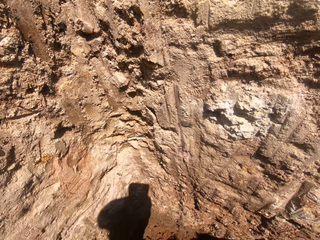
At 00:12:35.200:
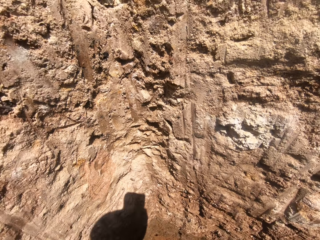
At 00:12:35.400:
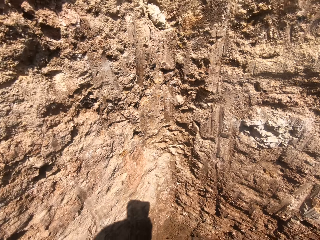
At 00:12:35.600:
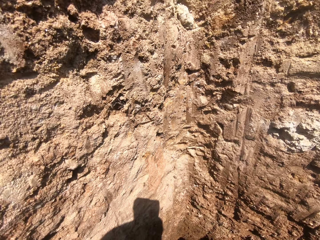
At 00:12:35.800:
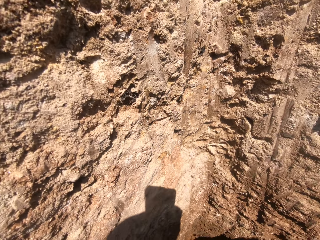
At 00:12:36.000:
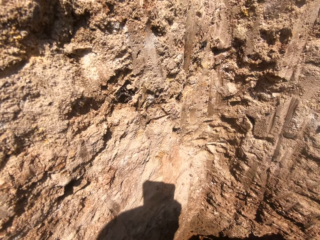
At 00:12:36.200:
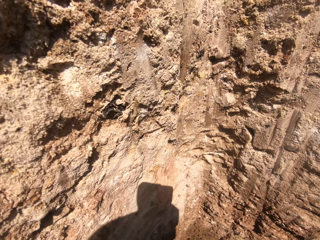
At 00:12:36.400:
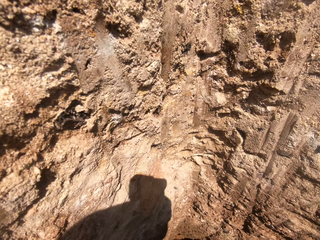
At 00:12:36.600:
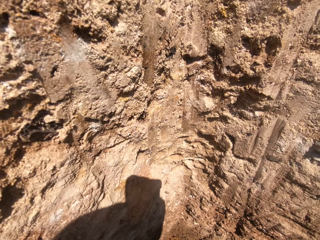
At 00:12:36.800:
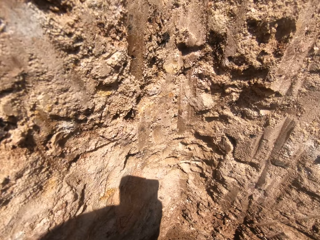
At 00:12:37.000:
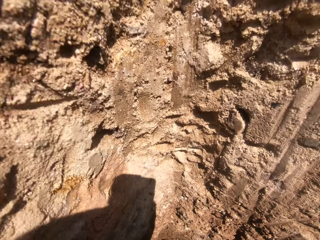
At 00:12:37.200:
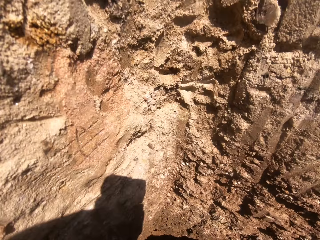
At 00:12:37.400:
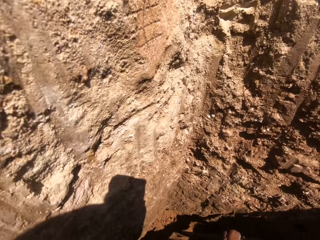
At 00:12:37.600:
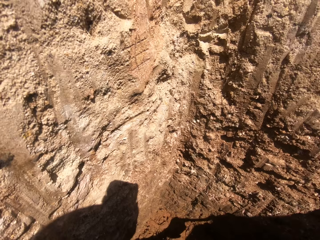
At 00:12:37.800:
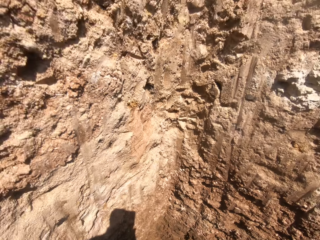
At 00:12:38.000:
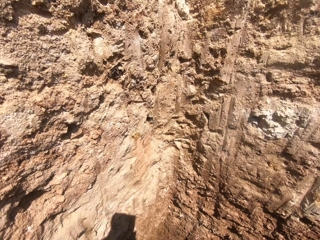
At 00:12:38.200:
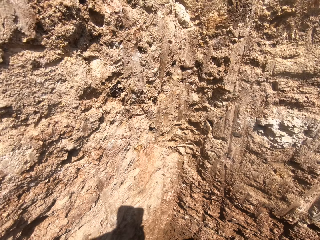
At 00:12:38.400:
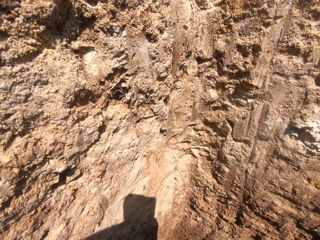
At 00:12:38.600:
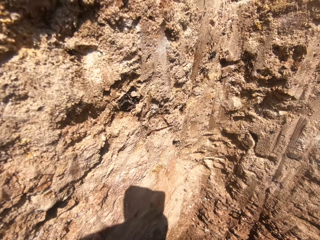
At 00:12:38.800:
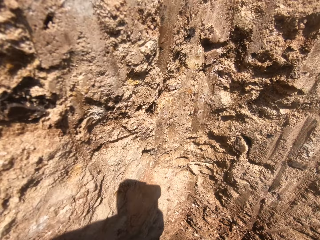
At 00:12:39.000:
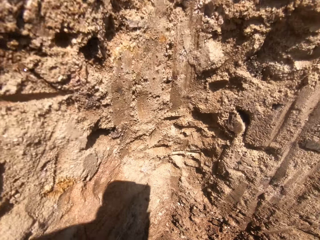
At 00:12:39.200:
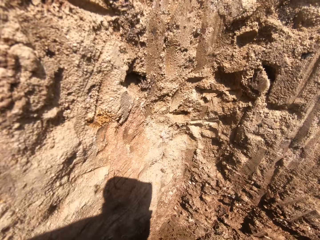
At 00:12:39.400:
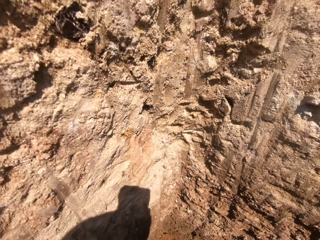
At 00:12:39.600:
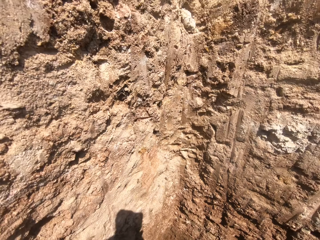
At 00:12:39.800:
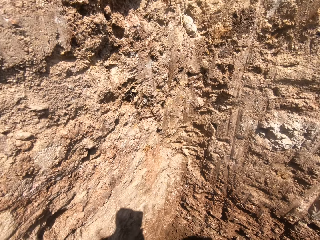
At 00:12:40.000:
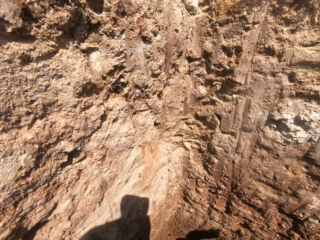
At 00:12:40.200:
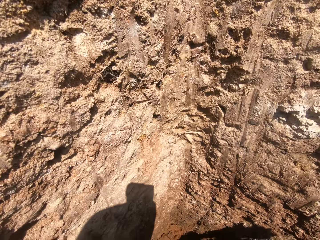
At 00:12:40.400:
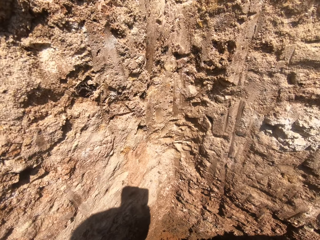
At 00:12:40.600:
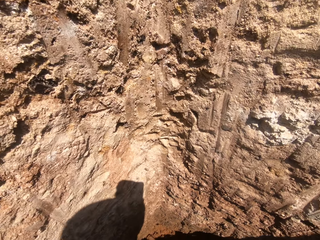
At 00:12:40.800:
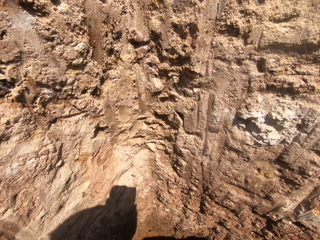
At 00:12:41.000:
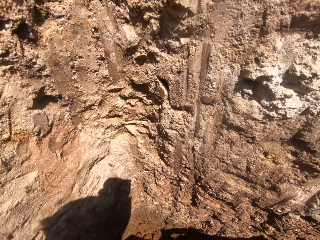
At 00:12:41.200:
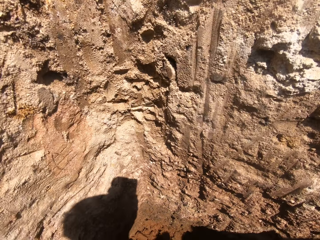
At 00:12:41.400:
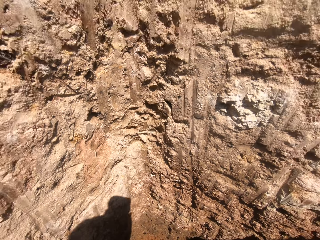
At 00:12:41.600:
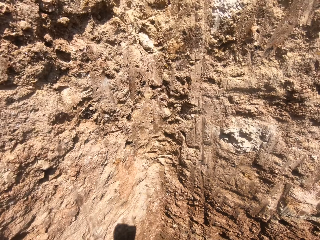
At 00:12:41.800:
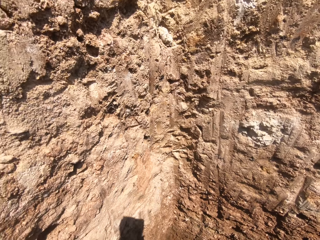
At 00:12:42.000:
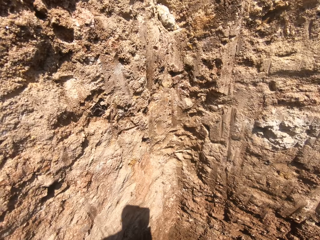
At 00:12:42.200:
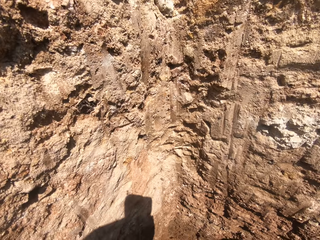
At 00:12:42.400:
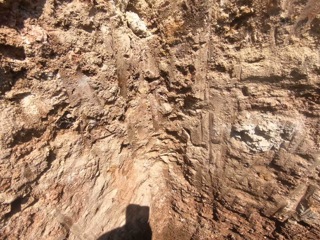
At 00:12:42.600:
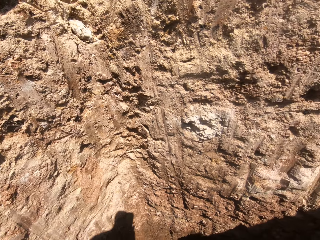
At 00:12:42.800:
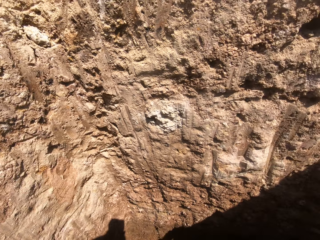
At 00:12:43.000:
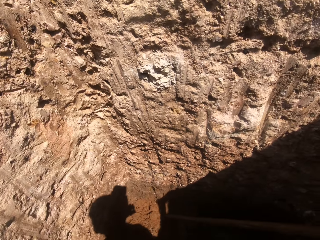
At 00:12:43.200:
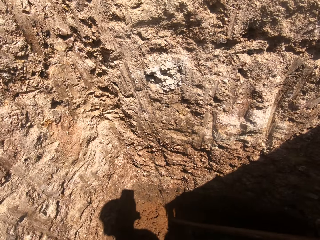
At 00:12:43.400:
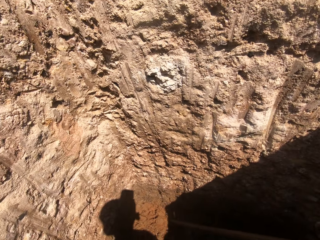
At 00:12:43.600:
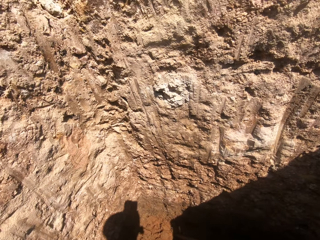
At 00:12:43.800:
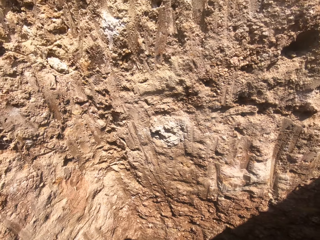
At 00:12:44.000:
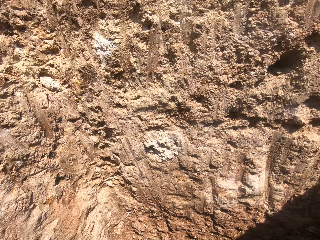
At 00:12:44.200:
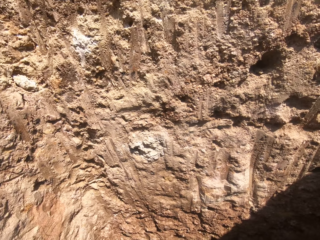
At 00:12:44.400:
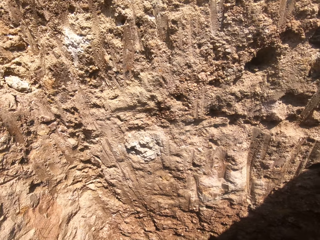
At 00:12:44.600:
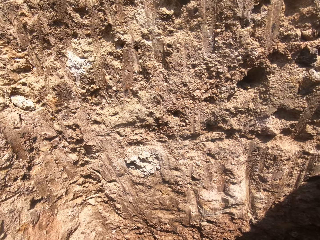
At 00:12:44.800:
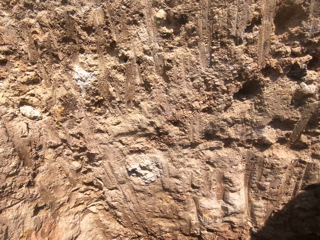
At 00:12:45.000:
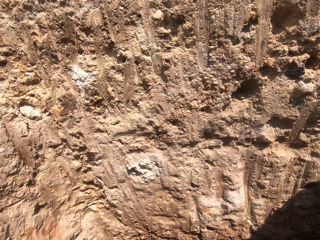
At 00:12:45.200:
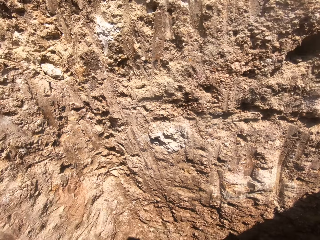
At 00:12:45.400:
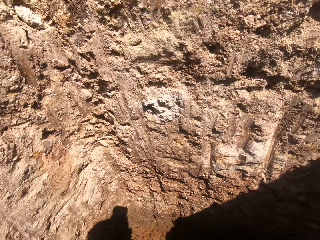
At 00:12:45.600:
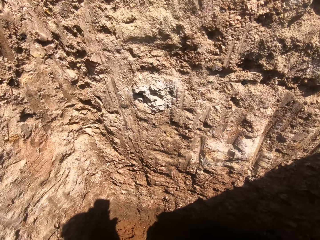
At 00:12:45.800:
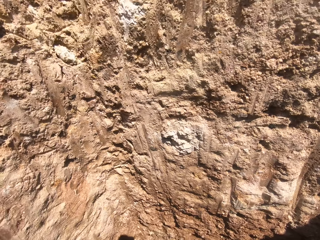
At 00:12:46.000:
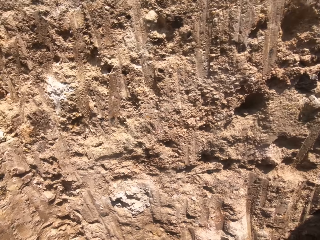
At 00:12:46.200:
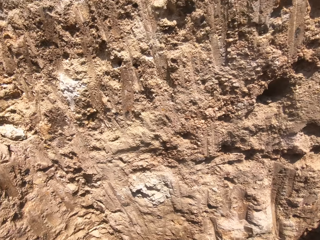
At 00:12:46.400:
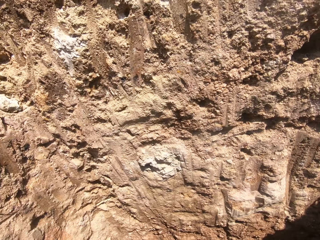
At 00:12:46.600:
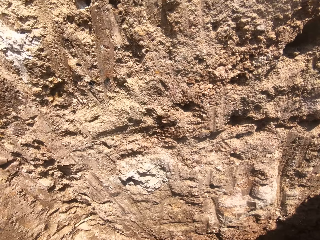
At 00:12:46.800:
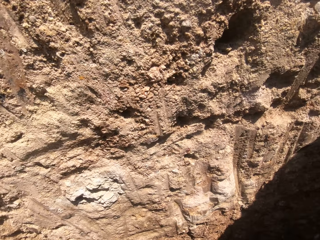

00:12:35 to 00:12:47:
The camera wearer looks down.

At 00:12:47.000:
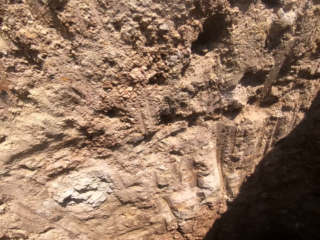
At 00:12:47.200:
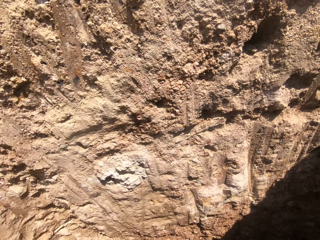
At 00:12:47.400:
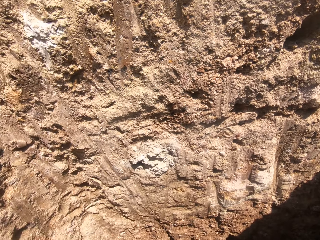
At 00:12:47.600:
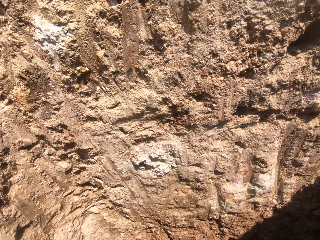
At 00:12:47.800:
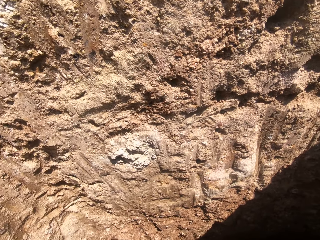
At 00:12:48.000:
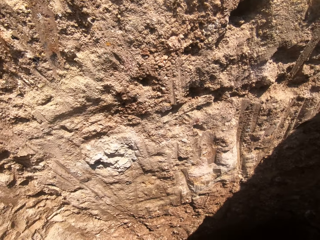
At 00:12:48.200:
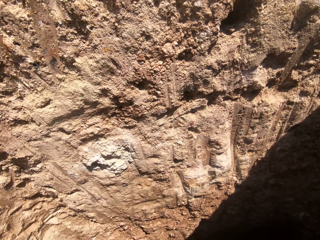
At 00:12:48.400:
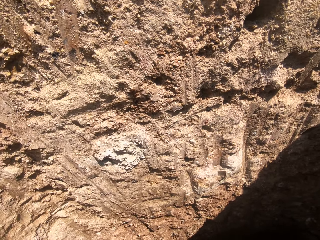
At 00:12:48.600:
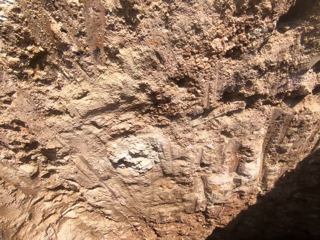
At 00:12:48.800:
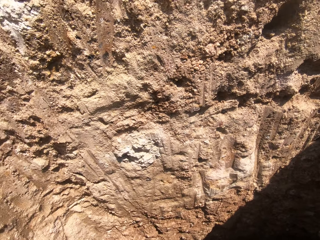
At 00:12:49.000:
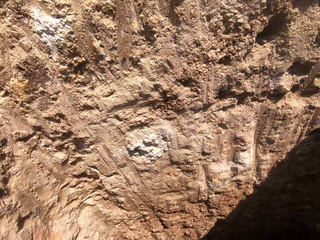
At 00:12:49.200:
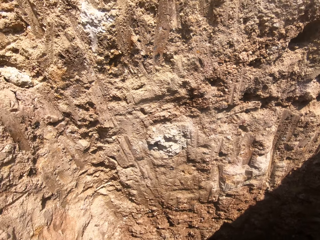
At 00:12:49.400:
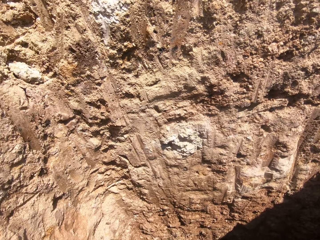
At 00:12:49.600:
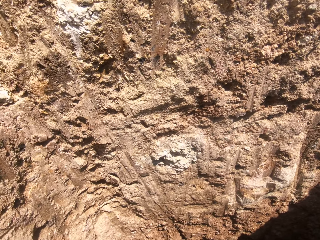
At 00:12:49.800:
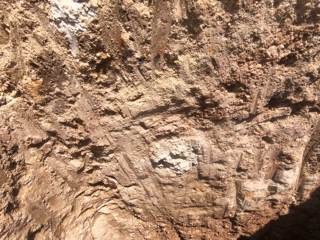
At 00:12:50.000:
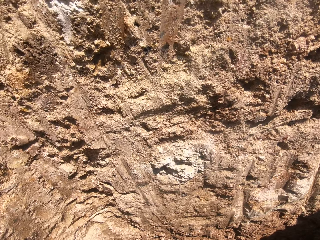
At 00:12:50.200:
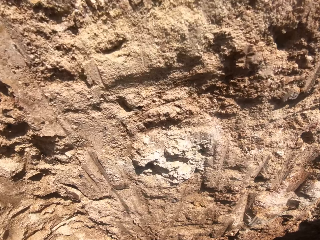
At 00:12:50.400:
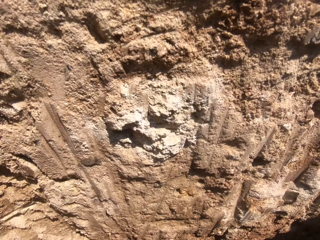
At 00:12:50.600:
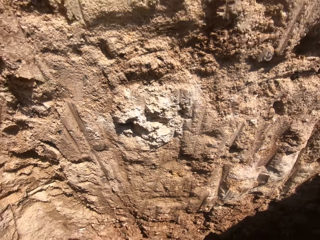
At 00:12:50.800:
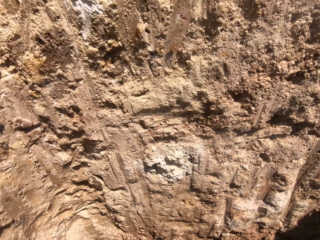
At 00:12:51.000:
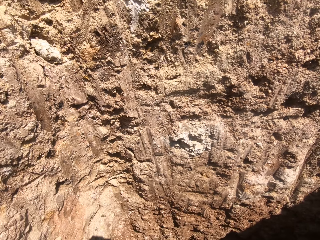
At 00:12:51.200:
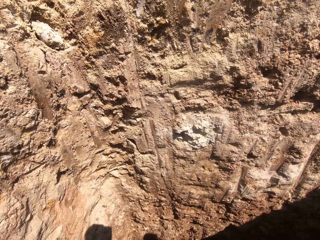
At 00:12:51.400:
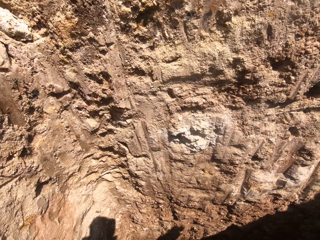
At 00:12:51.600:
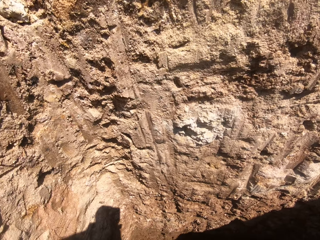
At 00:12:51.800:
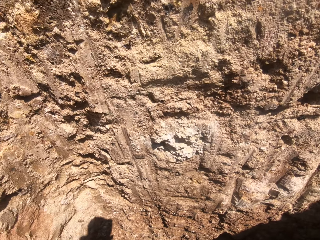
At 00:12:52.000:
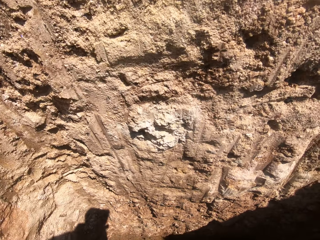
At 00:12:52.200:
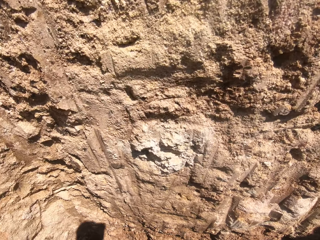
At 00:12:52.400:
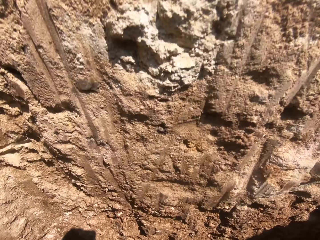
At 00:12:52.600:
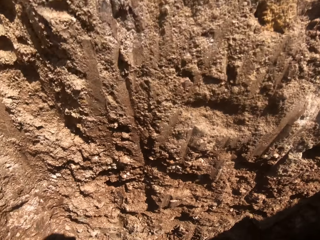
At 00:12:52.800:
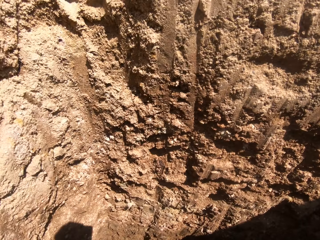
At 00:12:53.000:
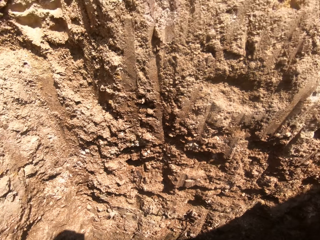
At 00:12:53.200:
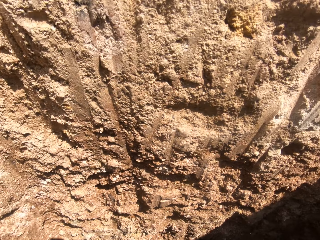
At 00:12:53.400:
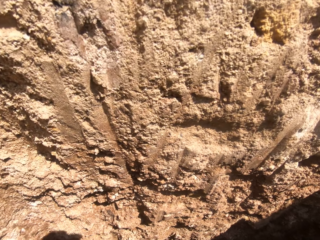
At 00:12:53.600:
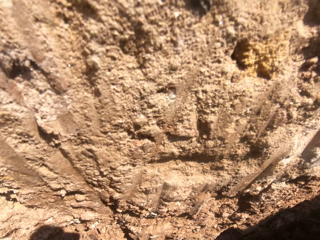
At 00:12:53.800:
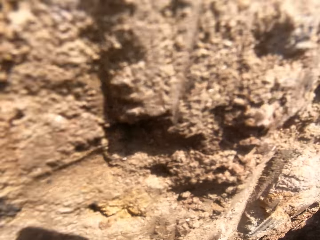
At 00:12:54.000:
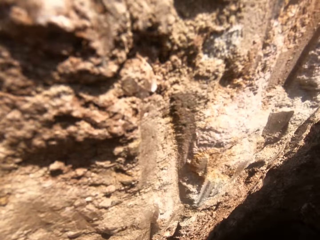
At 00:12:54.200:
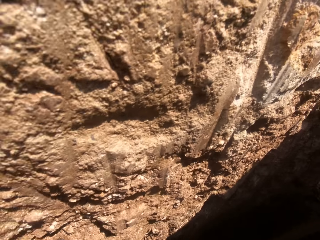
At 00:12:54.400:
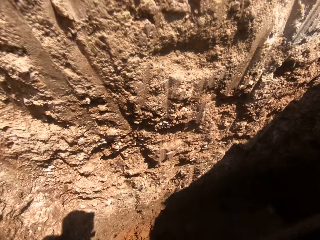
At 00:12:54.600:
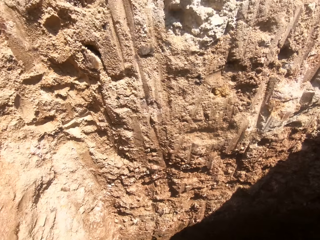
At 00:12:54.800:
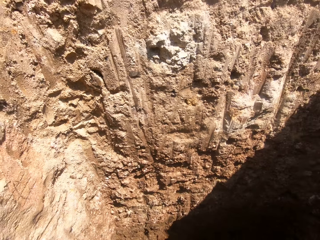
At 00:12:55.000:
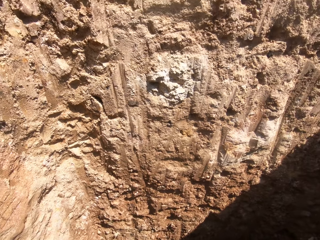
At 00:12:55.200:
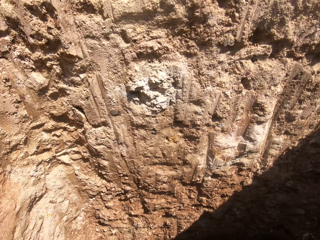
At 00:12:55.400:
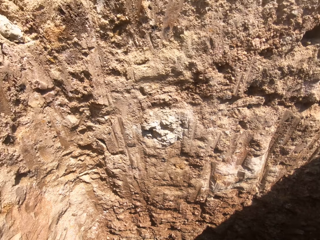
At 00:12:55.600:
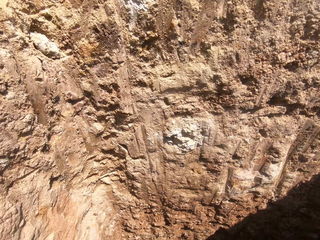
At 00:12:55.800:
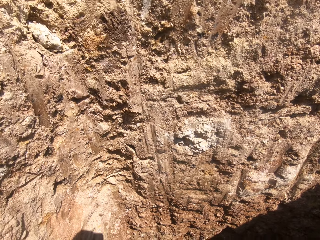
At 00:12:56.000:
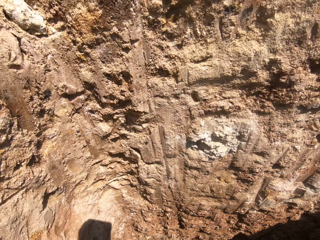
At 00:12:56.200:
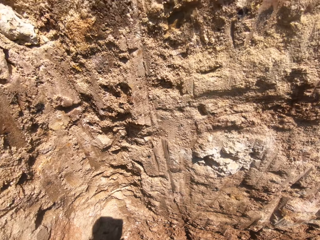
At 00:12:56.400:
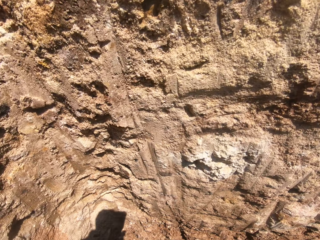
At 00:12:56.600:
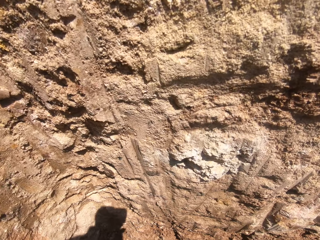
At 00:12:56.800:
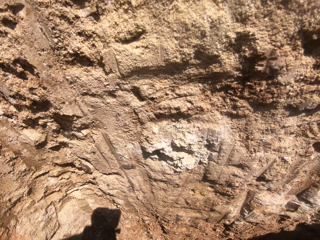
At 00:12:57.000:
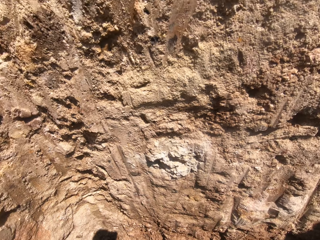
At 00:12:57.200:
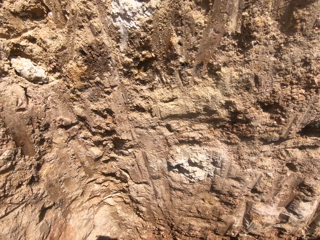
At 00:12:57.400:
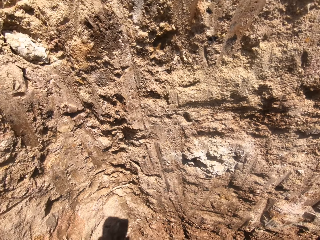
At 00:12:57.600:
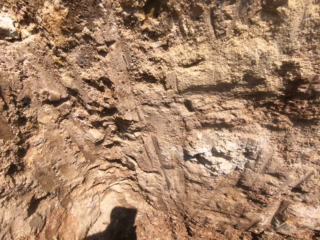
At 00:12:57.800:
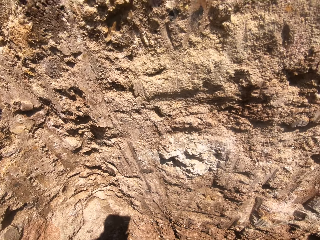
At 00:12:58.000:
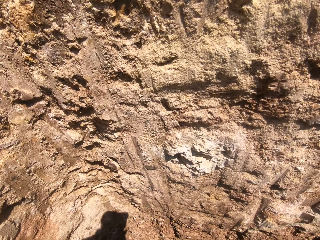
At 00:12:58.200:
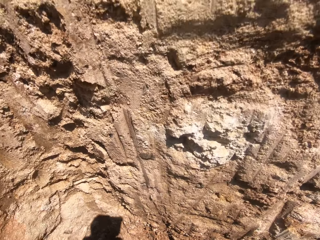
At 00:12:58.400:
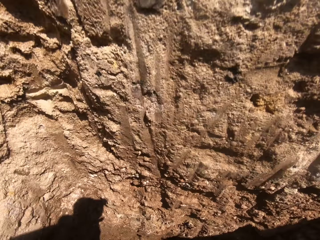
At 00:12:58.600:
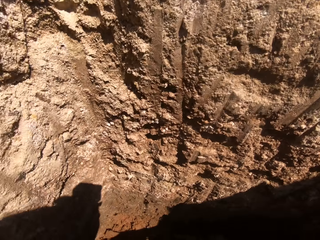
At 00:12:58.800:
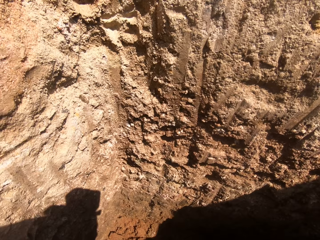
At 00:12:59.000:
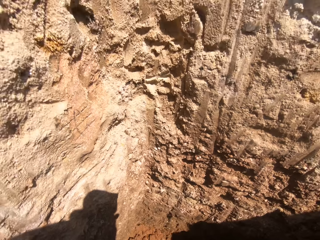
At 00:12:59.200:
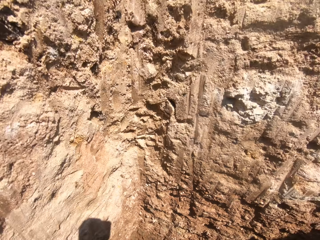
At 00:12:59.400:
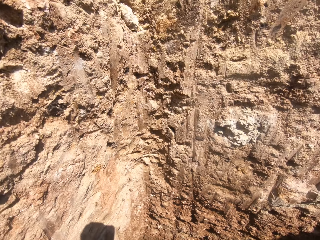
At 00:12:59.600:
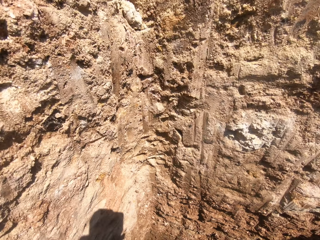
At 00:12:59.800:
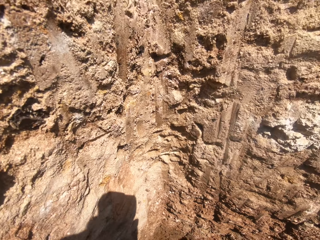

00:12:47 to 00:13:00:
The camera wearer looks in front.
